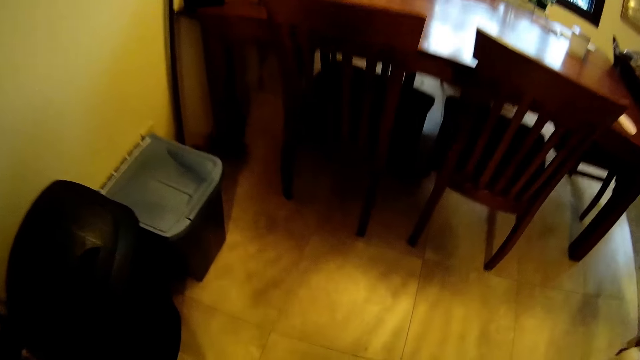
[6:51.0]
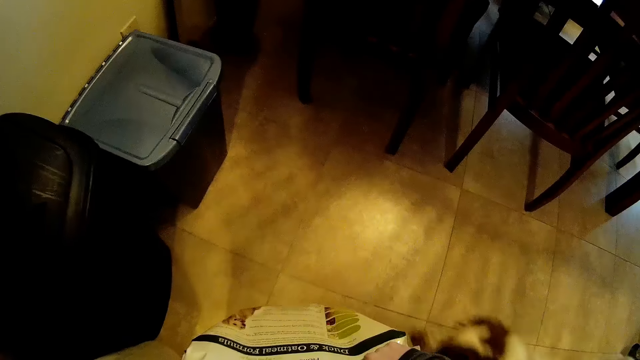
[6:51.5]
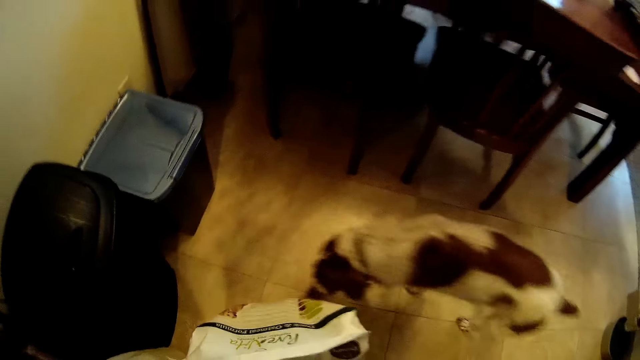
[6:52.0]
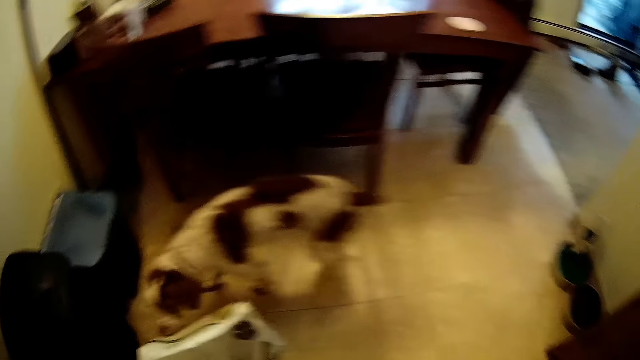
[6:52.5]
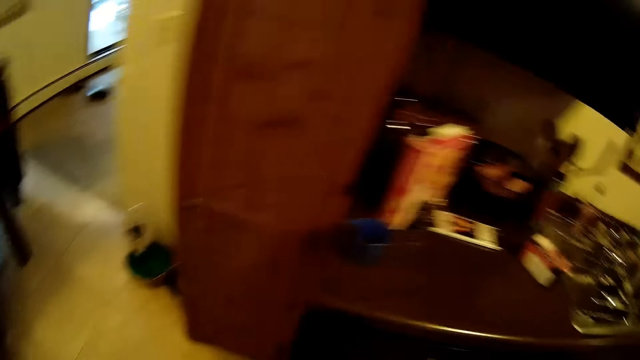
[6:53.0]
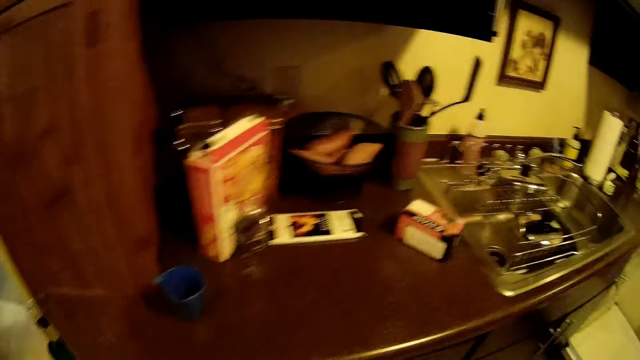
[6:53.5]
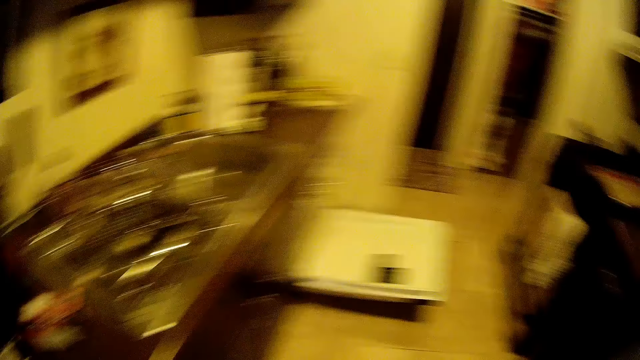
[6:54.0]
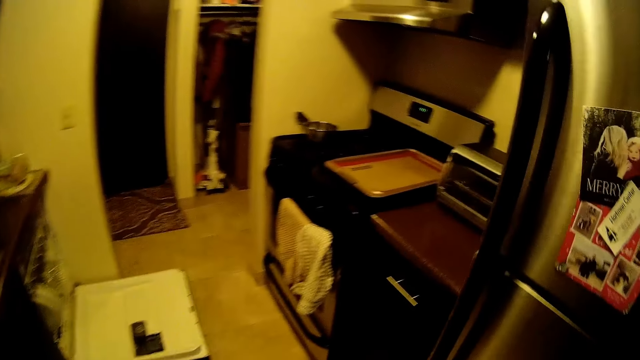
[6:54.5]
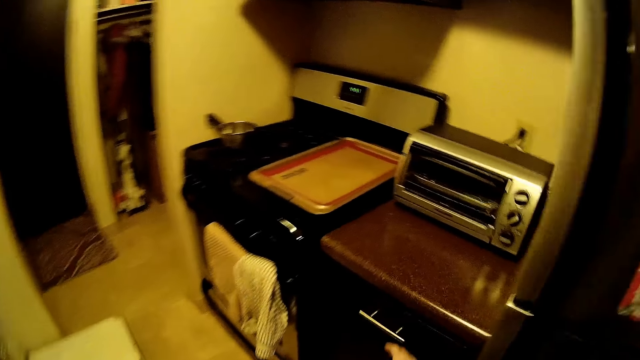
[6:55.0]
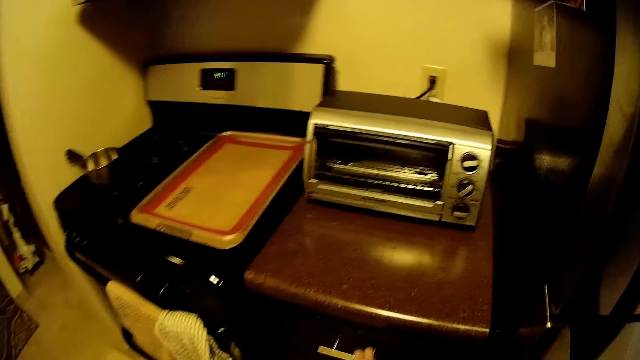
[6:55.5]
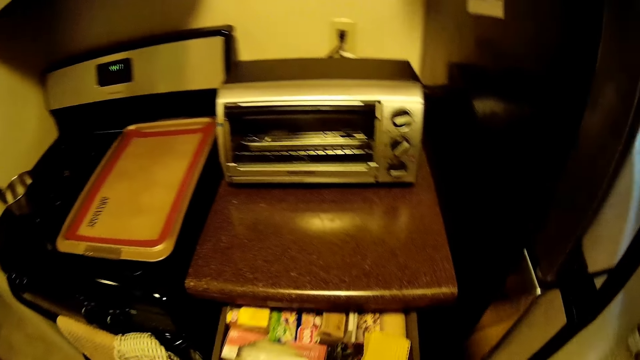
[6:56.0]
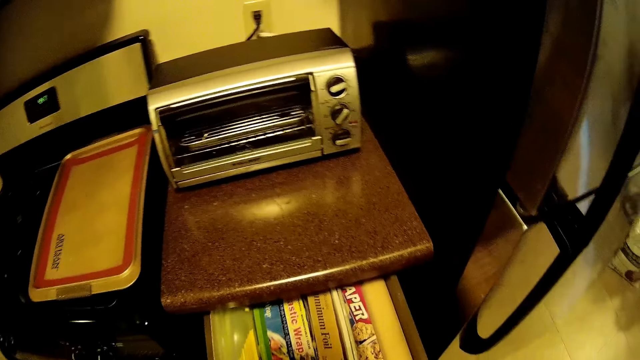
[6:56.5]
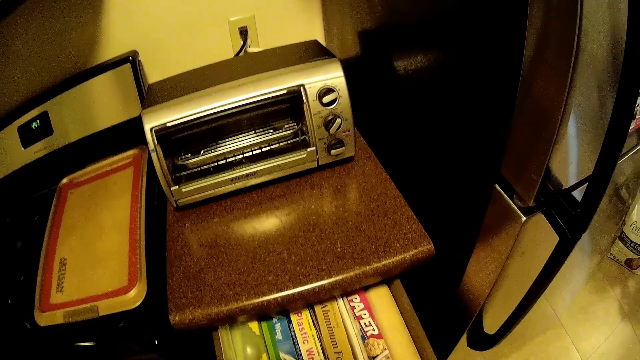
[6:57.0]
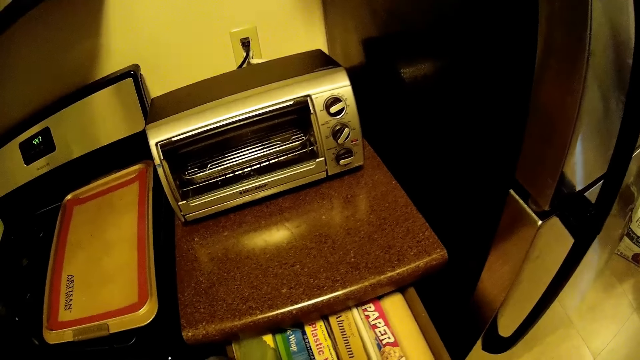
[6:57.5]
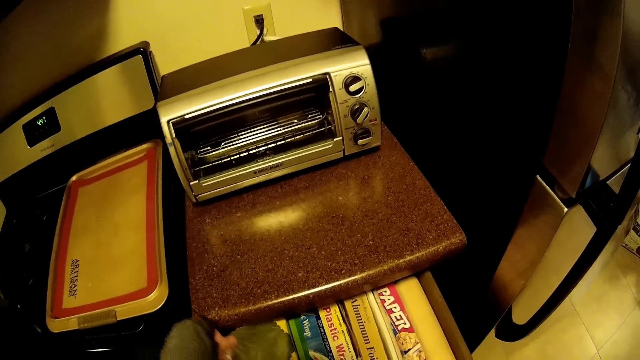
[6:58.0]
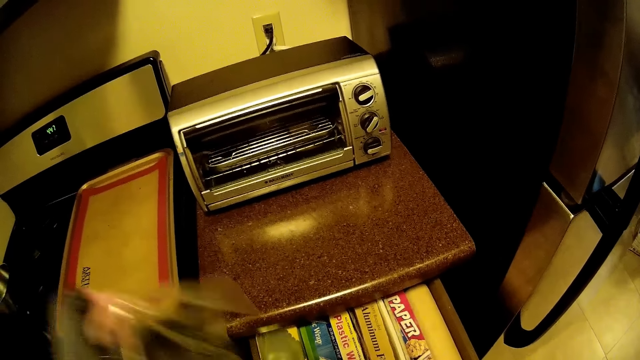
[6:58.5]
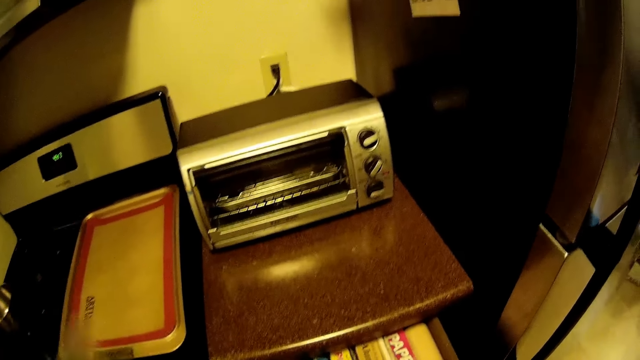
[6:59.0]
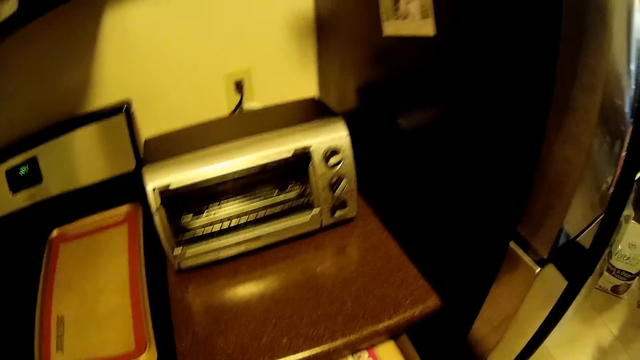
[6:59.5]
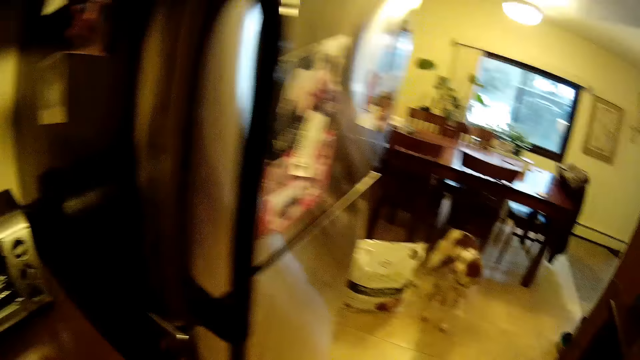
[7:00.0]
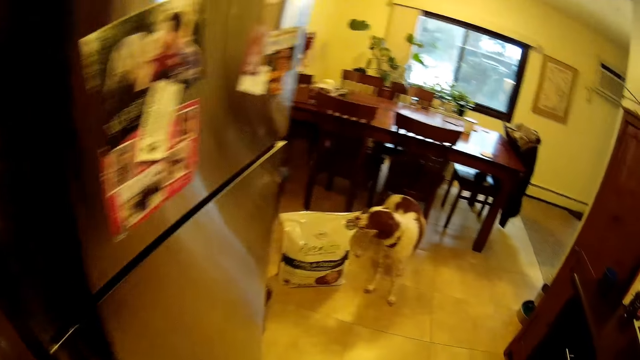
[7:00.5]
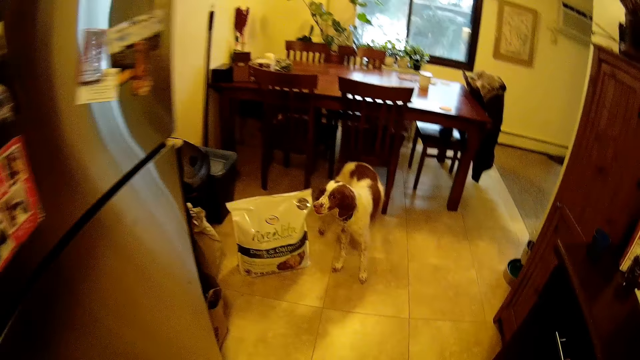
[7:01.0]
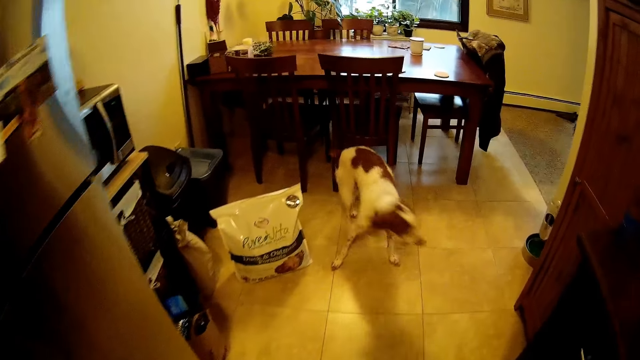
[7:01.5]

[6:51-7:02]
The camera wearer walks around. She places the bag of oatmeal on the floor with both hands. She walks around. She opens a drawer with her right hand. She takes a storage bag from the drawer with her left hand. She walks around.

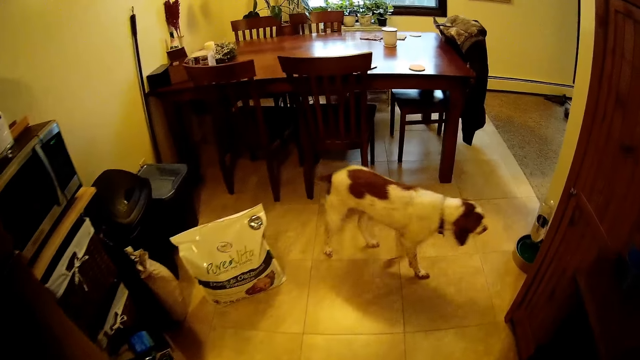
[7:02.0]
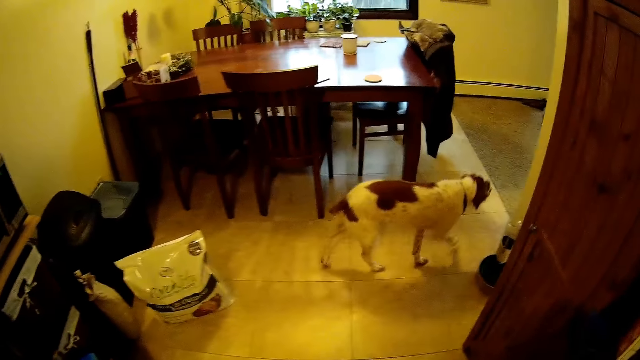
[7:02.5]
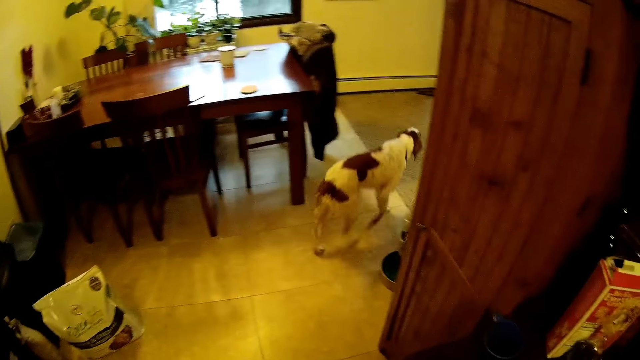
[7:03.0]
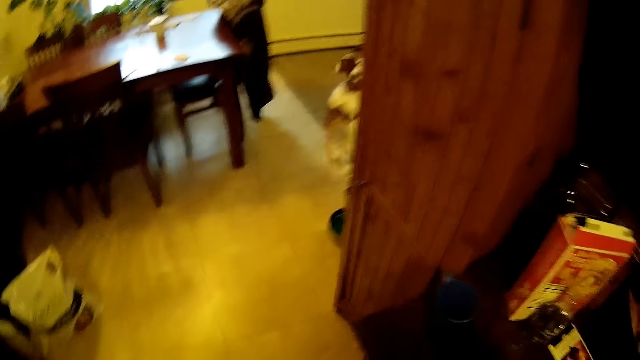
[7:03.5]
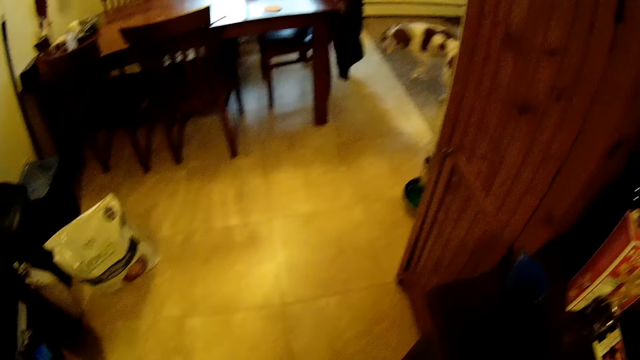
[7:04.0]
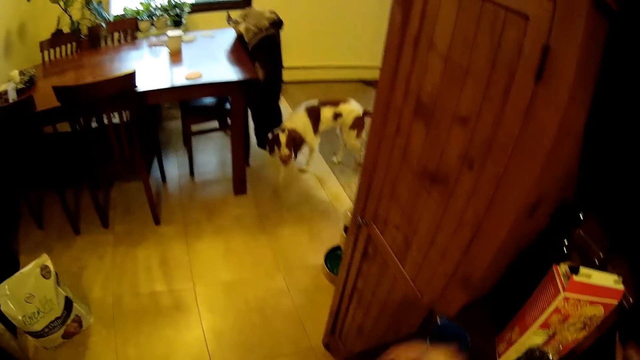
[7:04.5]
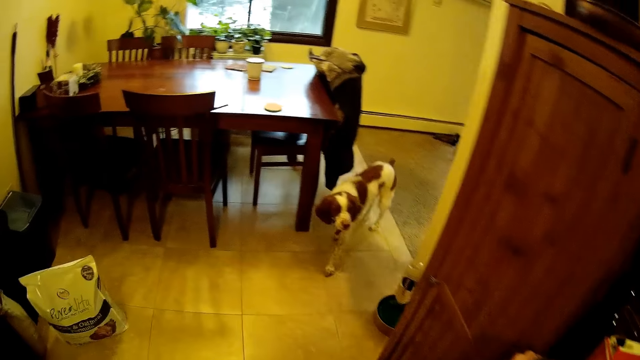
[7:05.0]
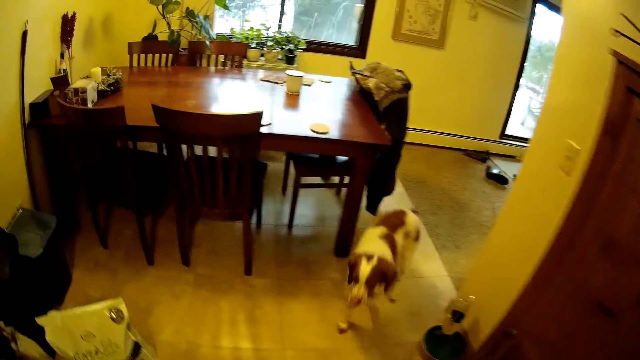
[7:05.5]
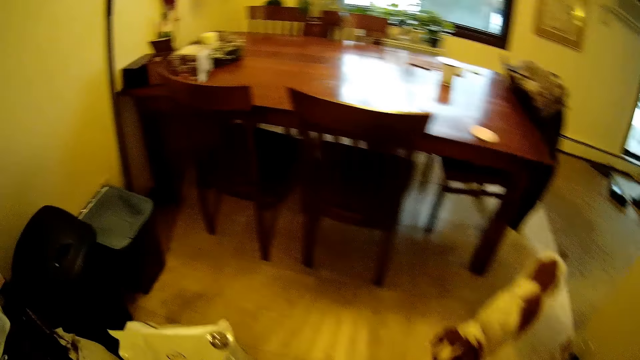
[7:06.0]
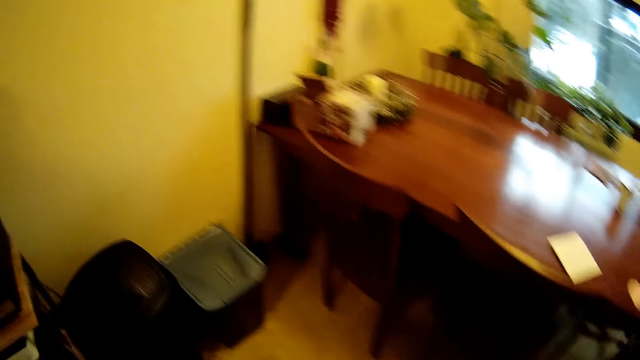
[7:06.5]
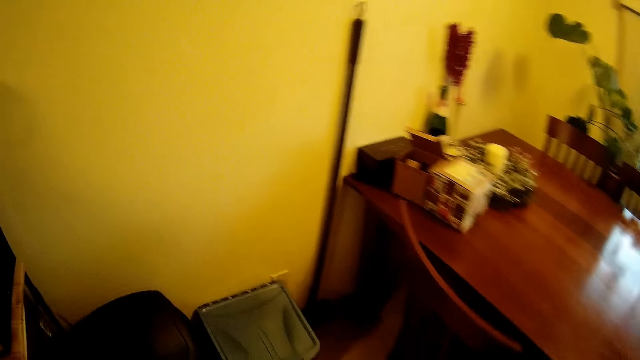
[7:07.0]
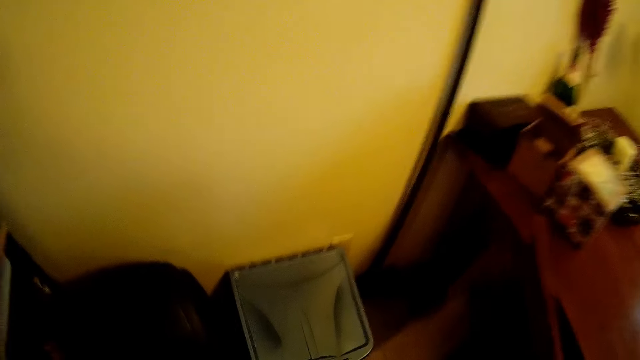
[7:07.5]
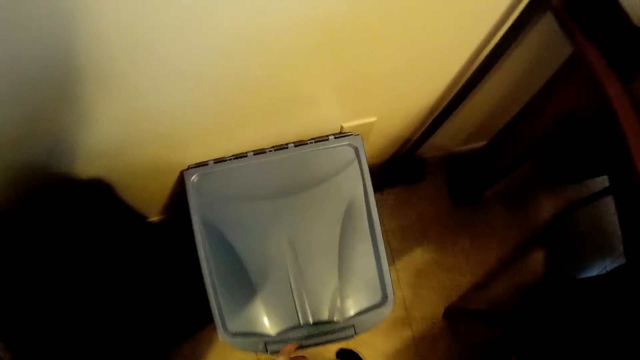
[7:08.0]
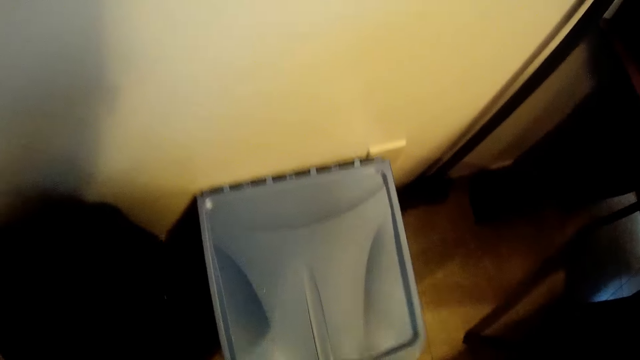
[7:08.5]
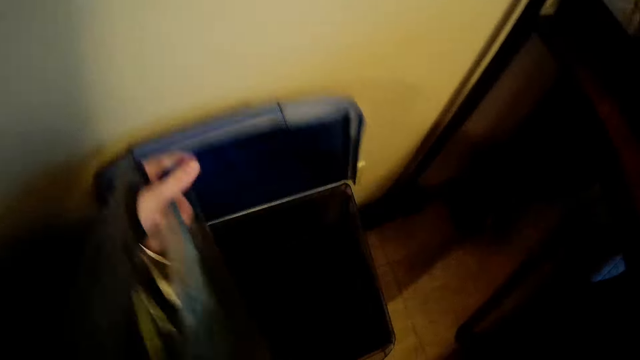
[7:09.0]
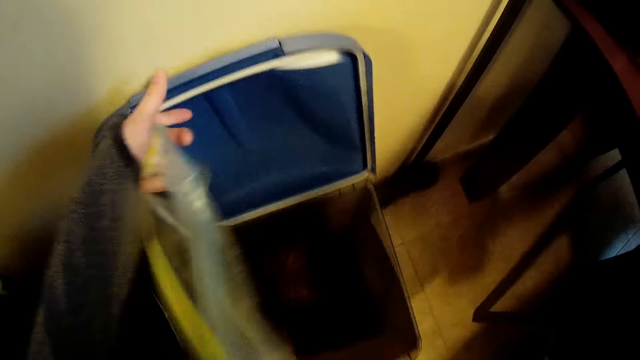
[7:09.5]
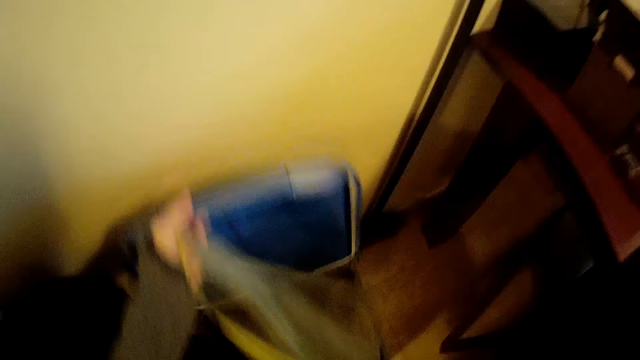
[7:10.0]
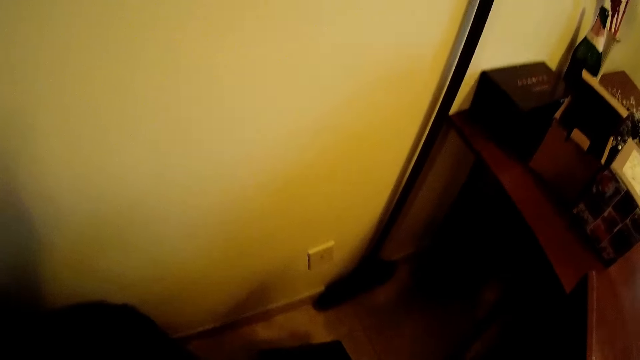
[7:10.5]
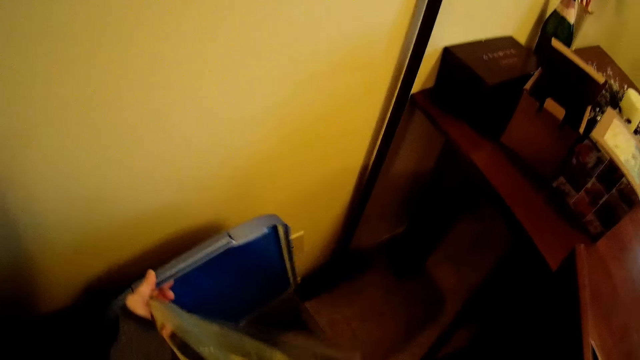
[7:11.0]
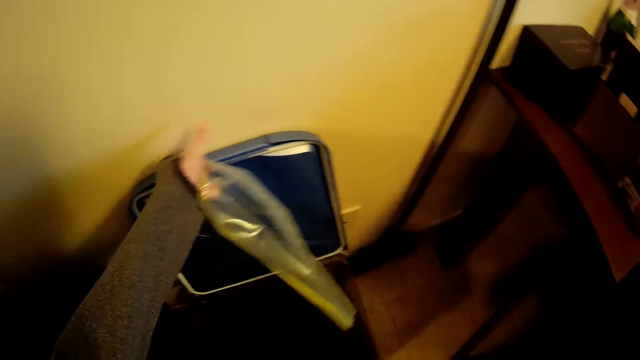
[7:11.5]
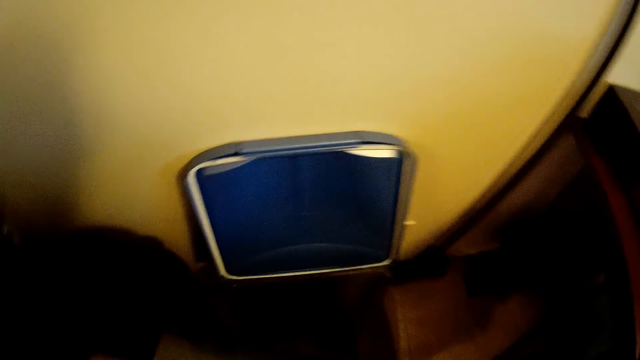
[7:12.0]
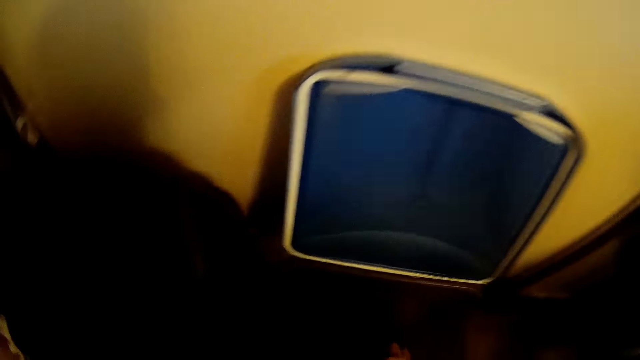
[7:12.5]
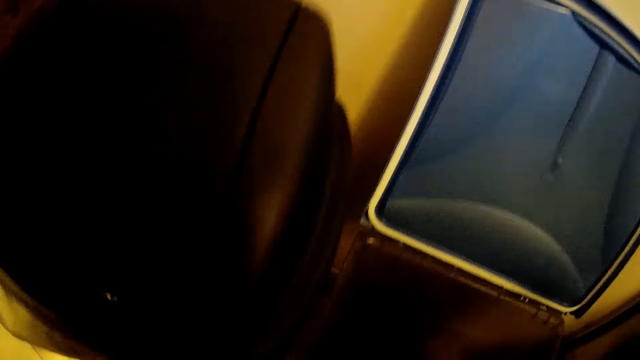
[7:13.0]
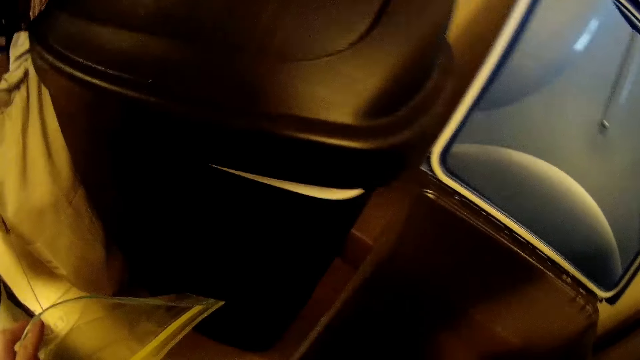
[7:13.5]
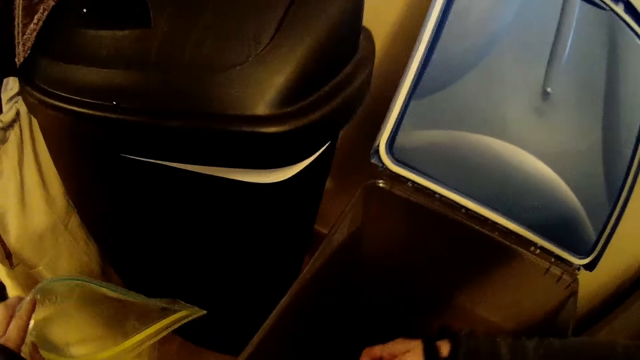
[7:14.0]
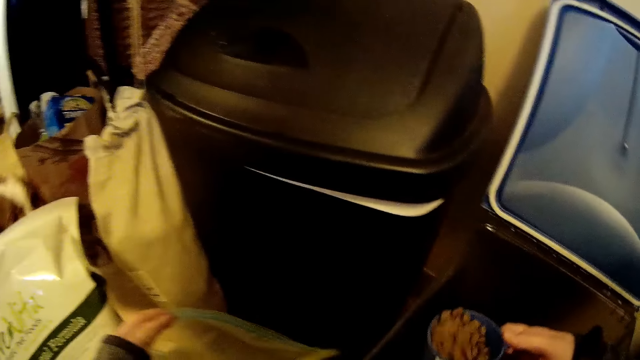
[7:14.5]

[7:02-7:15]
The camera wearer picks up a cup. She walks around. She opens the storage container with her left hand. She looks inside the container, closes the container and opens the container. She fills the cup in her right hand with dog food from the storage container.
